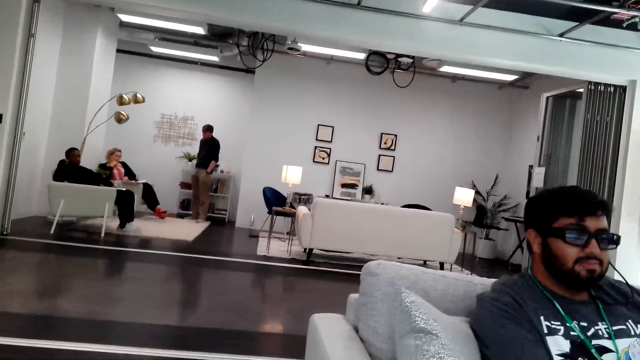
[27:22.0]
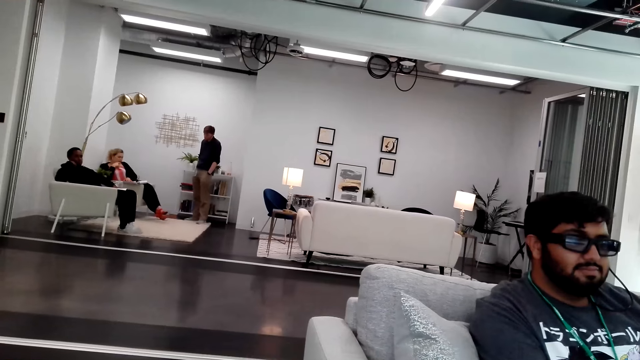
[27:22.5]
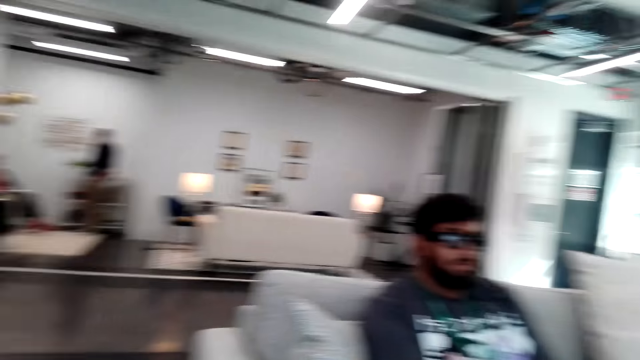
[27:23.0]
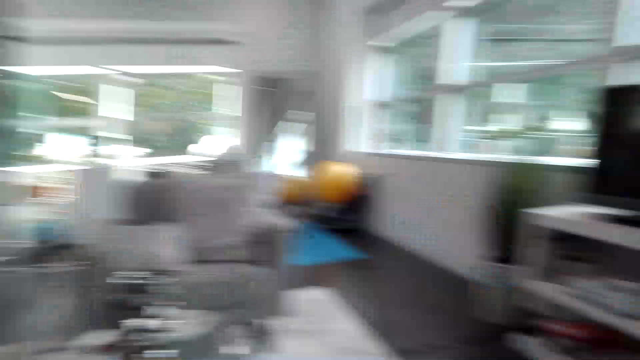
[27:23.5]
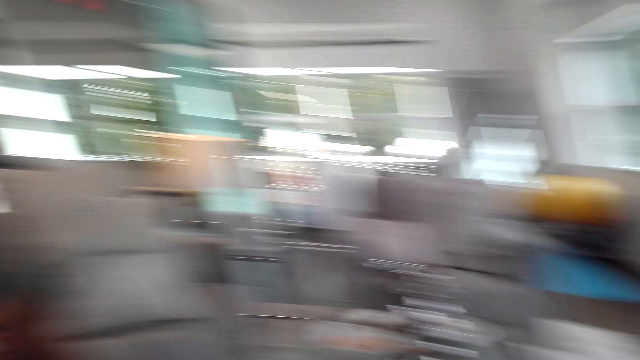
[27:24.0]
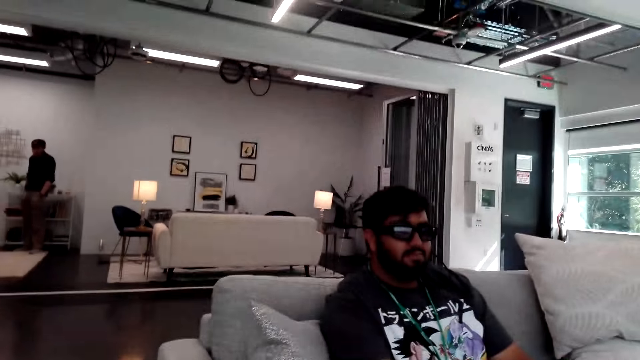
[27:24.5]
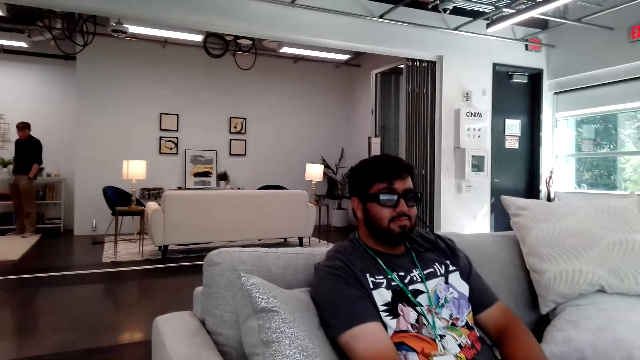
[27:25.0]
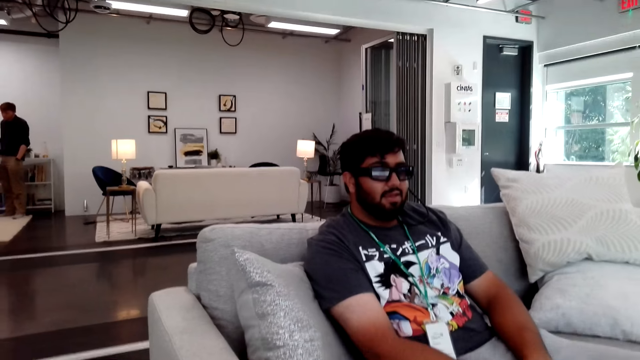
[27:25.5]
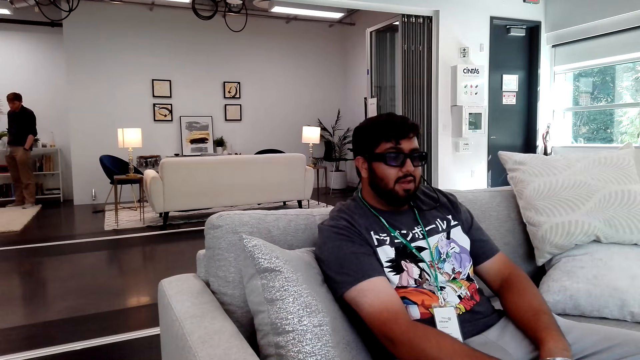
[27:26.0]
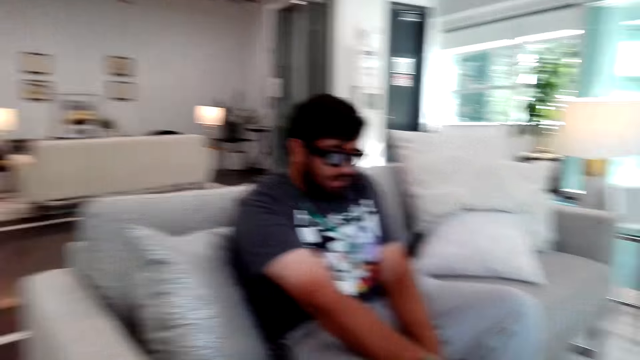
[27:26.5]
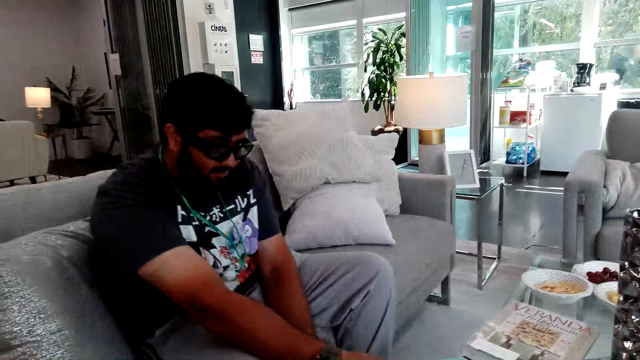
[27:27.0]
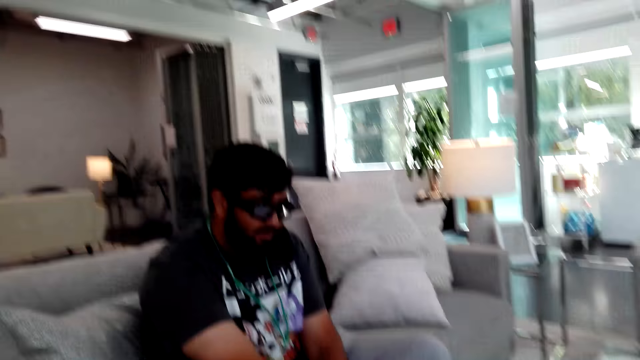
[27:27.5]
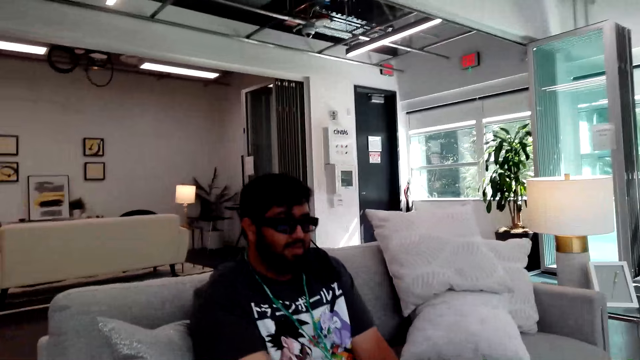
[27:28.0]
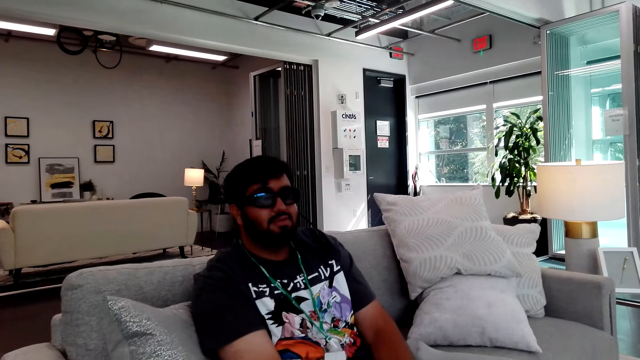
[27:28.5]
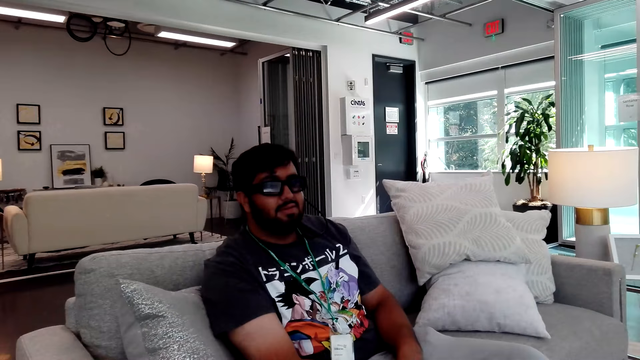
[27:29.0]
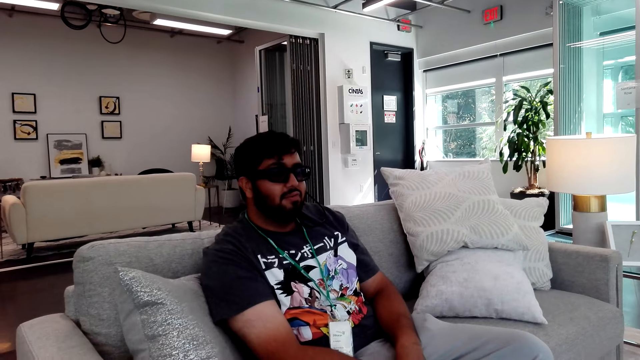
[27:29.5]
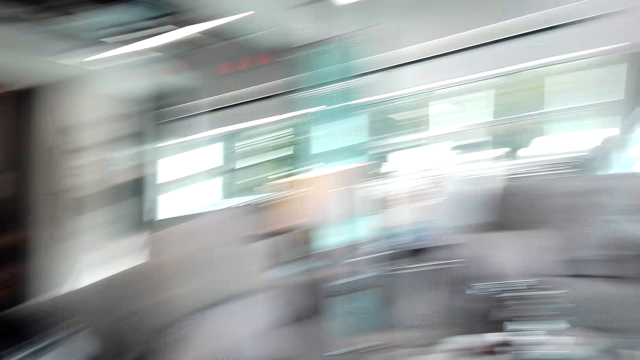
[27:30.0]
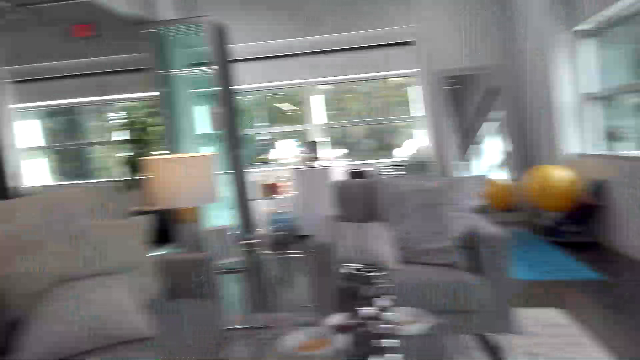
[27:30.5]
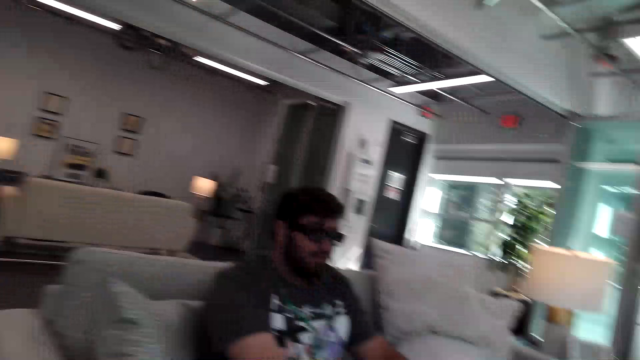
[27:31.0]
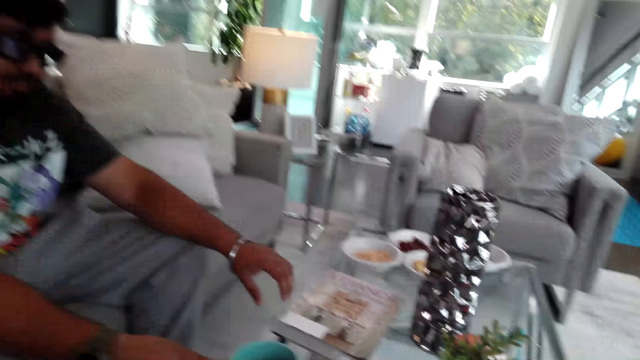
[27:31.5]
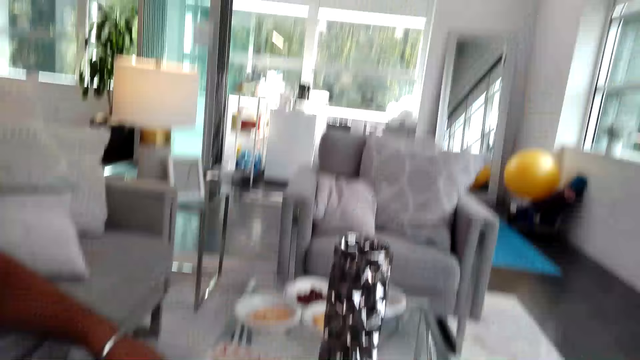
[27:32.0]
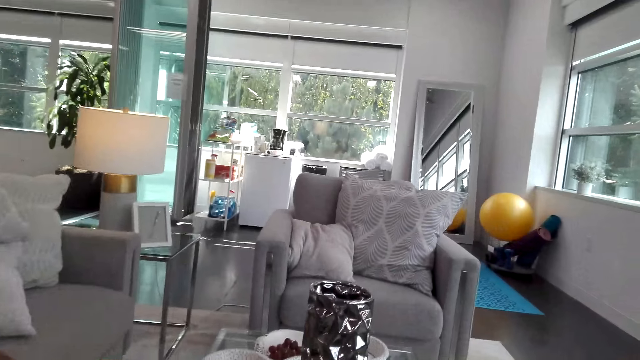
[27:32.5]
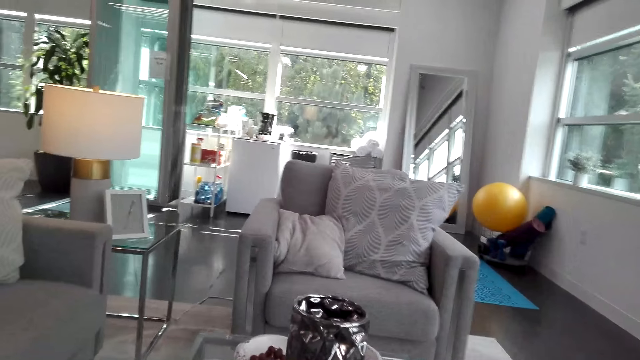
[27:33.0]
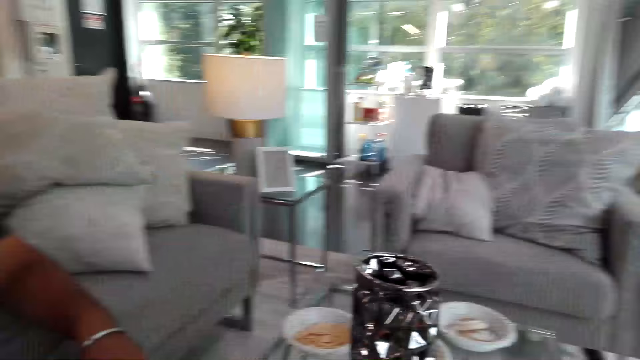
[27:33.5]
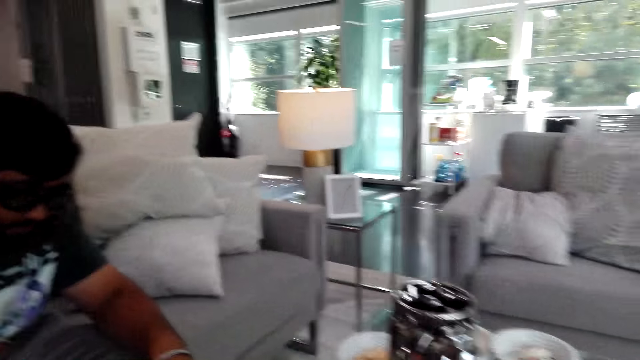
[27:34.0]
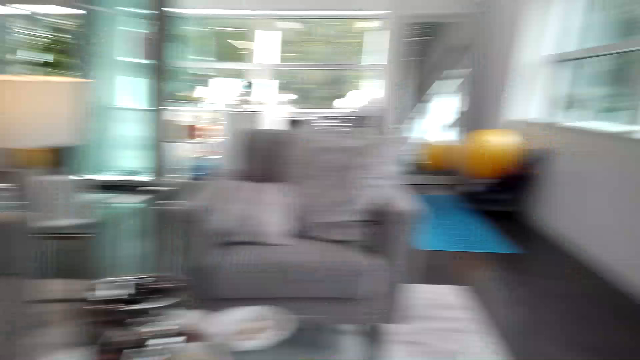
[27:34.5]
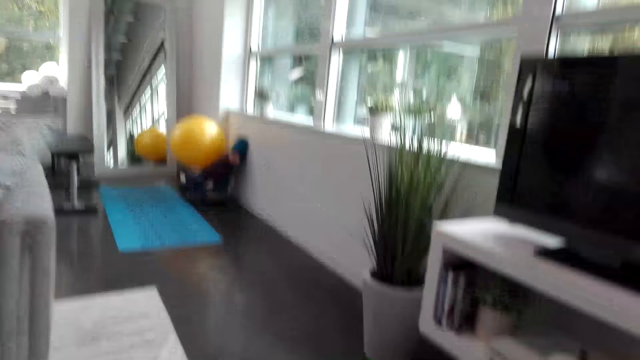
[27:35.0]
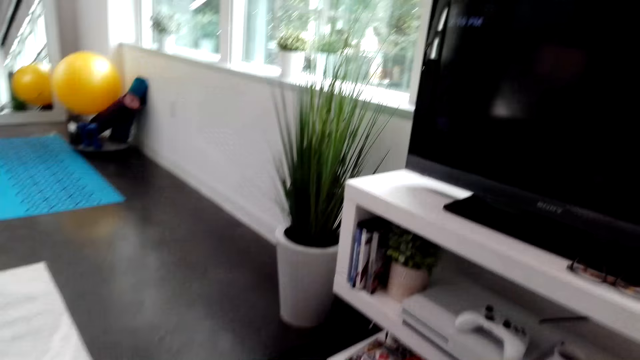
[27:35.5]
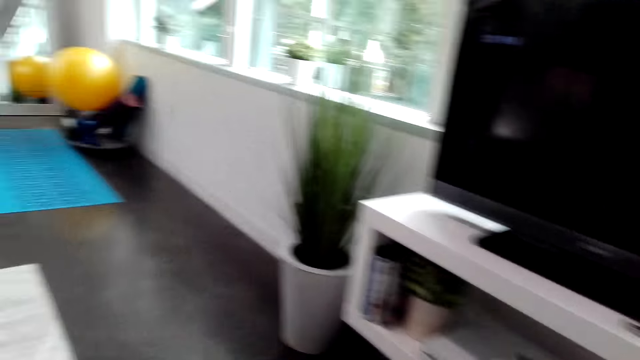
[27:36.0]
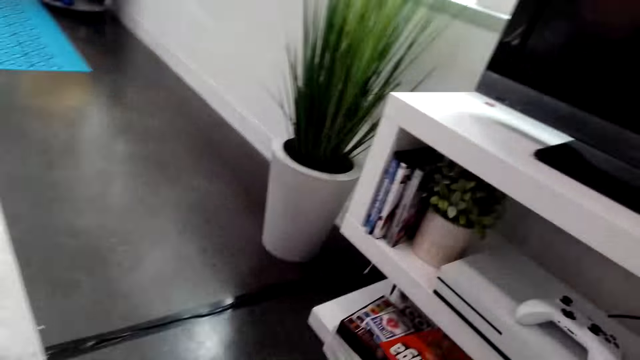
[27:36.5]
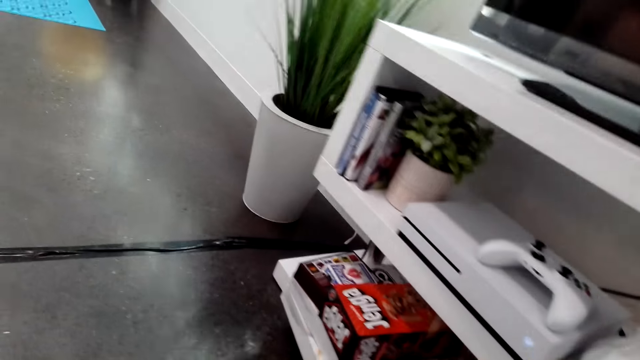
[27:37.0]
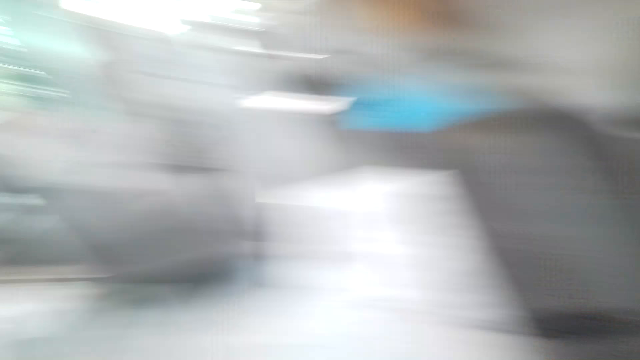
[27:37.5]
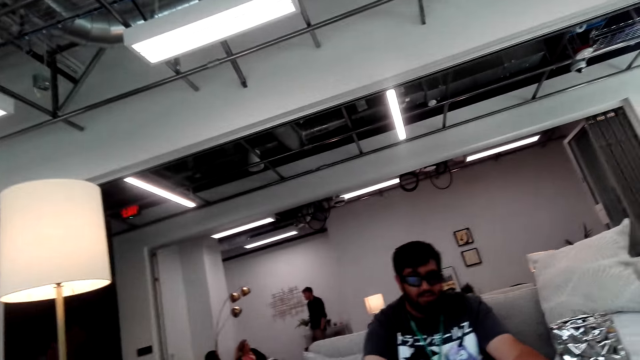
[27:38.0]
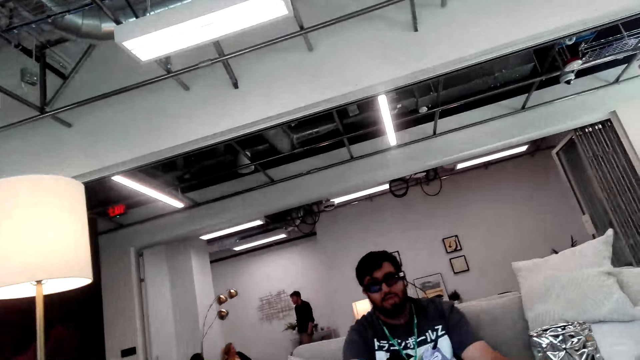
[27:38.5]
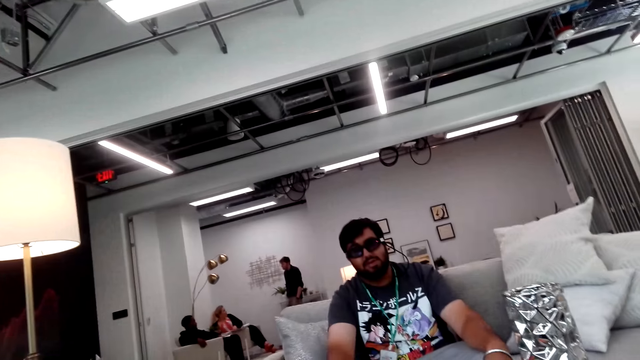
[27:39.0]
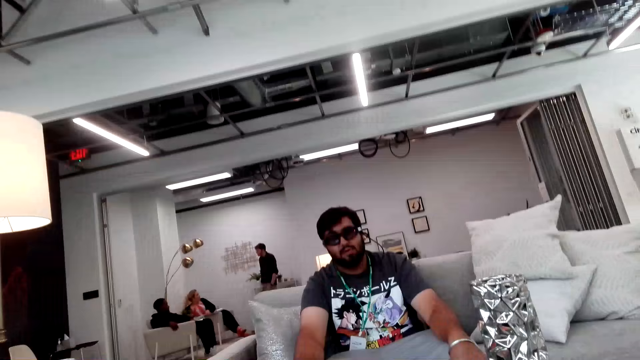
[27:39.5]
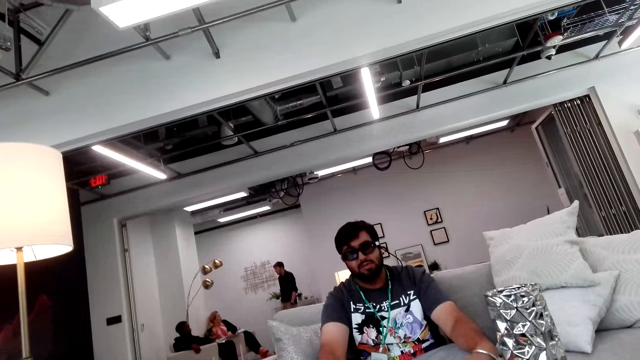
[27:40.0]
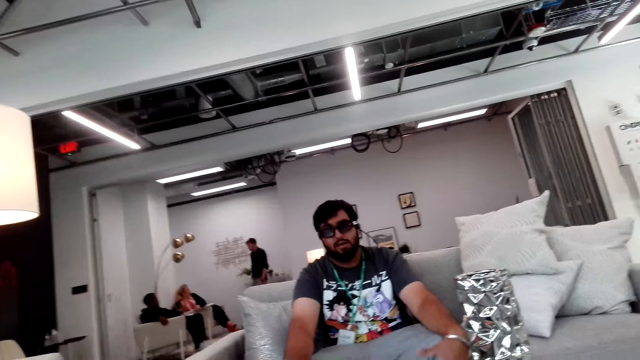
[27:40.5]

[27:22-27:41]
The camera wearer looks around the living room. They converse with a man. They talk with the man. They walk towards the TV stand.

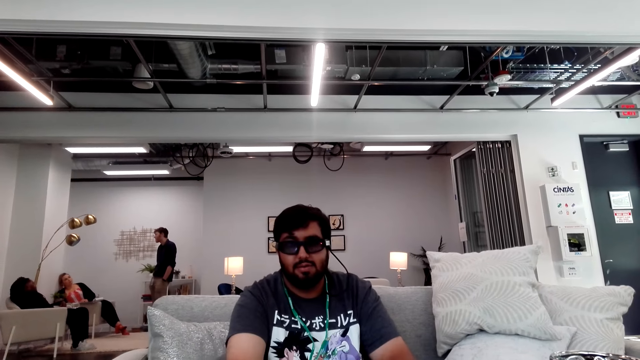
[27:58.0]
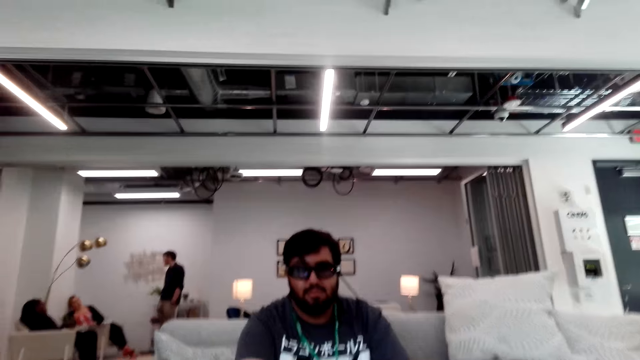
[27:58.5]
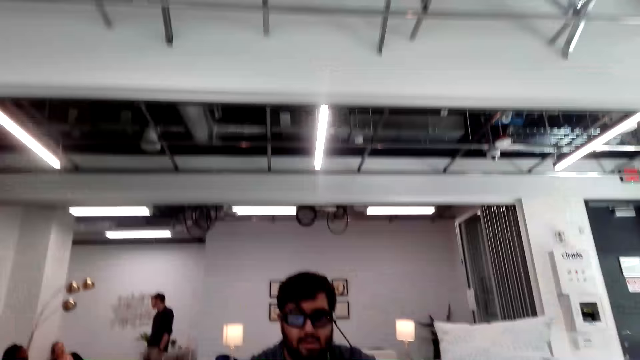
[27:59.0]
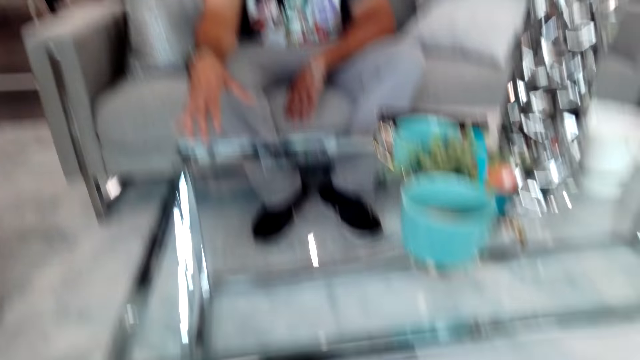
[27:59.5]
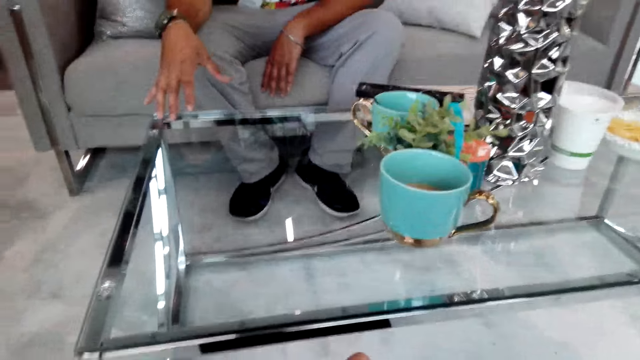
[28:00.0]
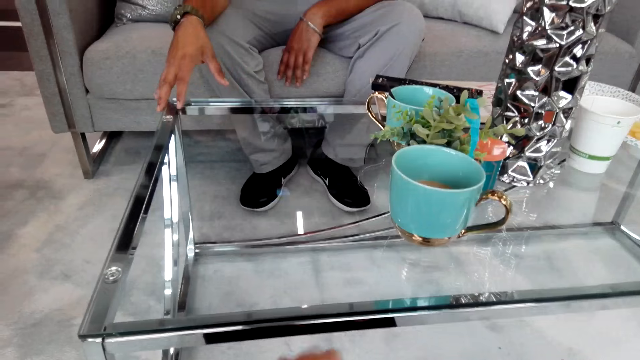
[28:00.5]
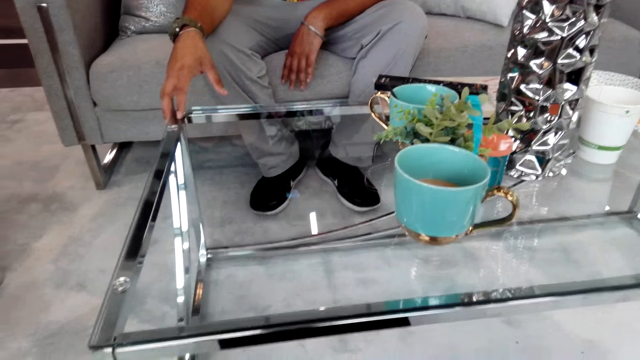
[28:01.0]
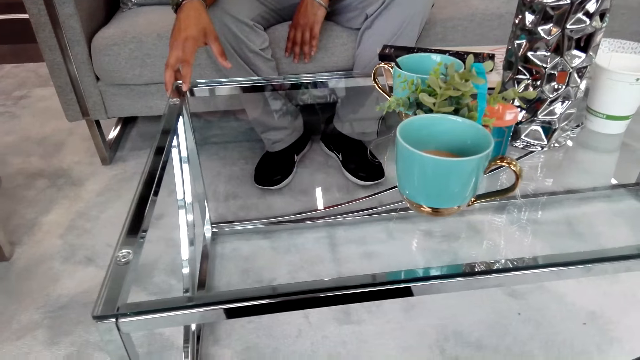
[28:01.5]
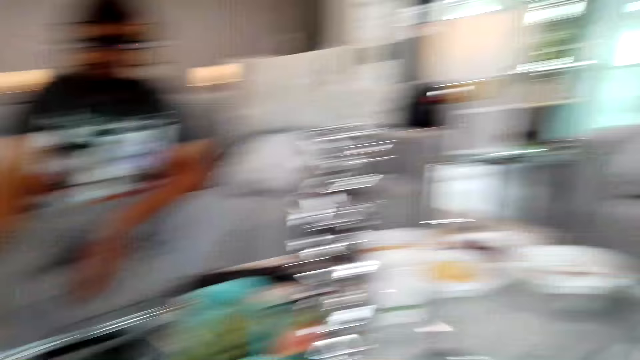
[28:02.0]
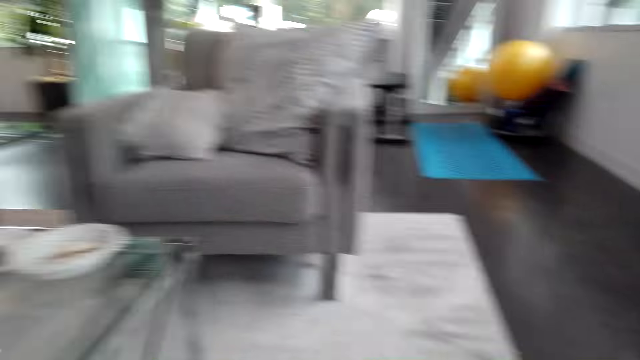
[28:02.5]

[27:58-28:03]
The camera wearer stares at a man. The man places a hand on the table.
